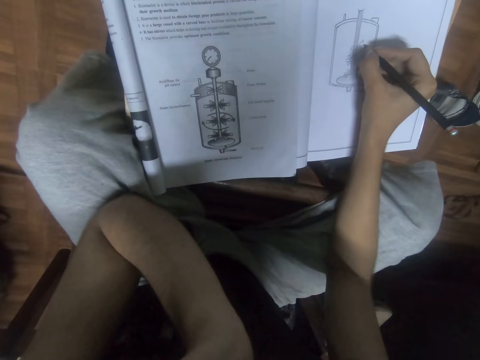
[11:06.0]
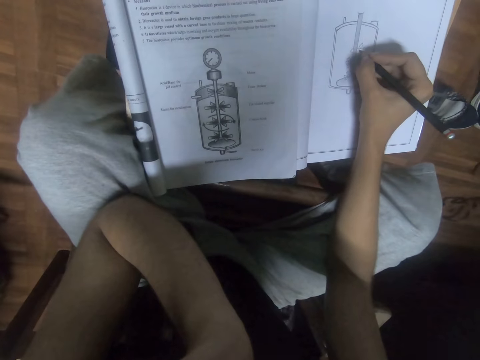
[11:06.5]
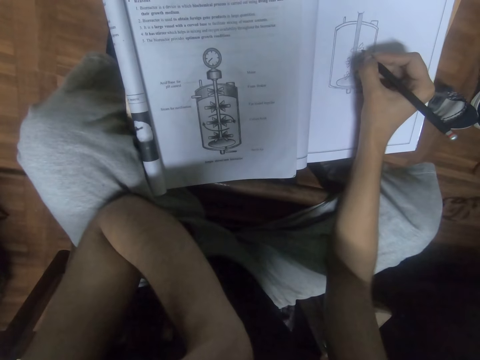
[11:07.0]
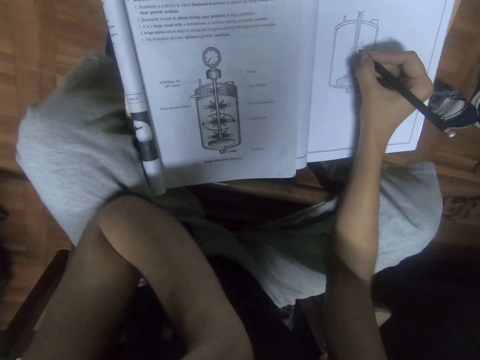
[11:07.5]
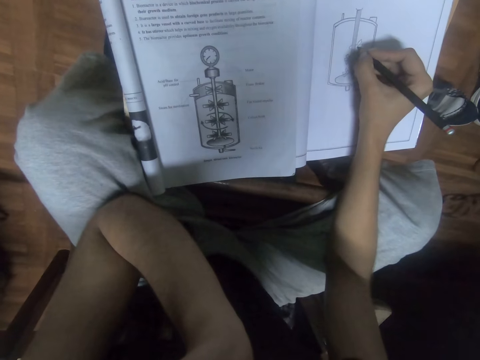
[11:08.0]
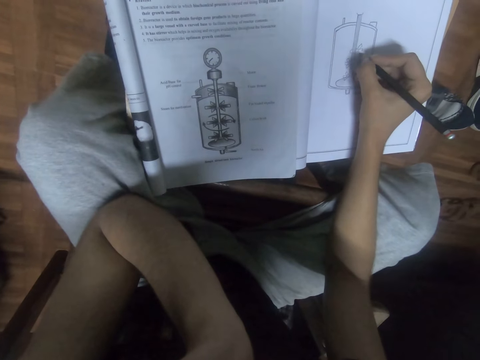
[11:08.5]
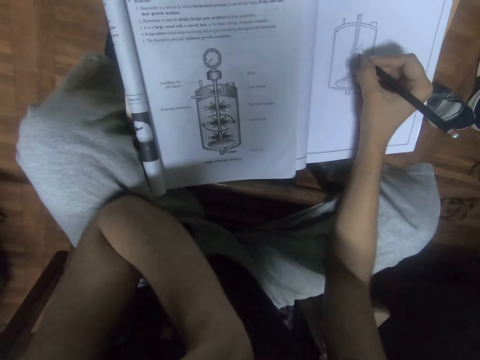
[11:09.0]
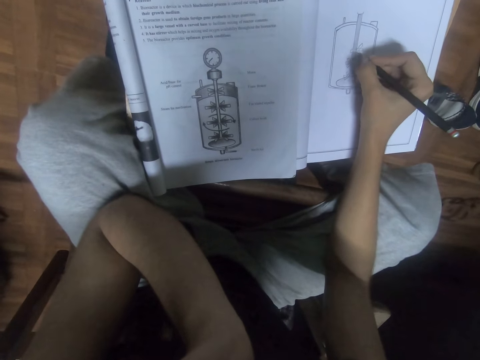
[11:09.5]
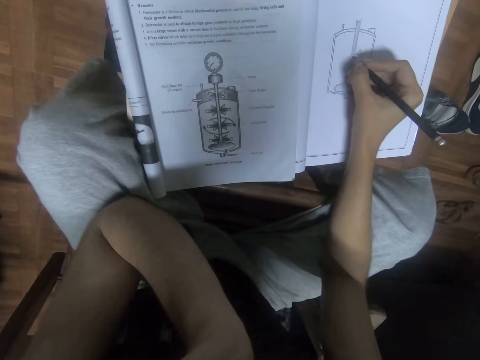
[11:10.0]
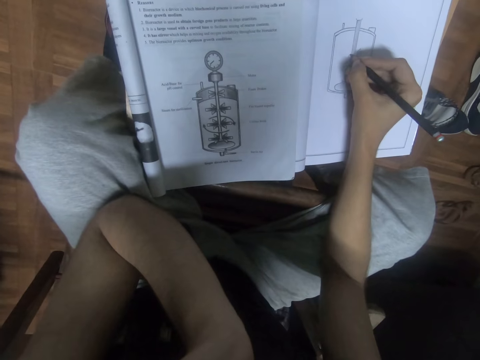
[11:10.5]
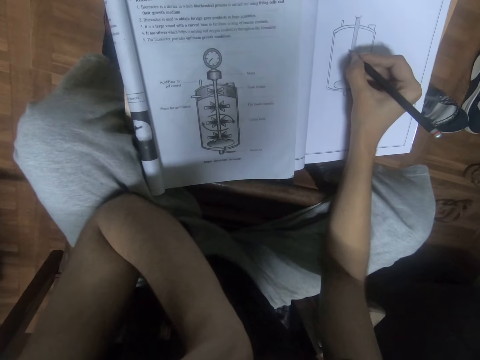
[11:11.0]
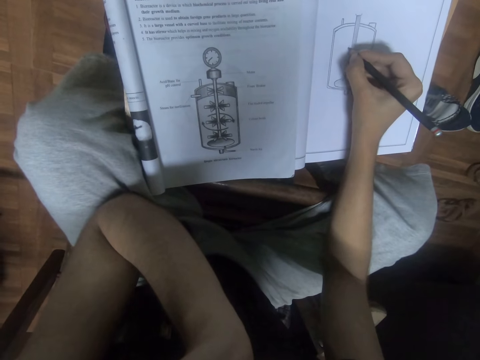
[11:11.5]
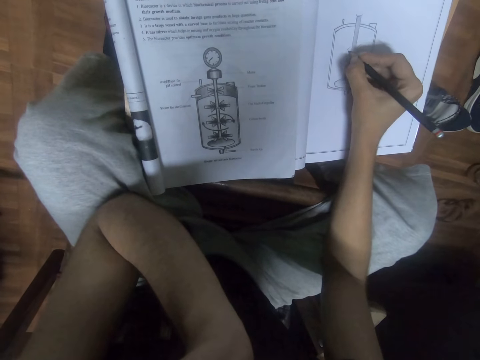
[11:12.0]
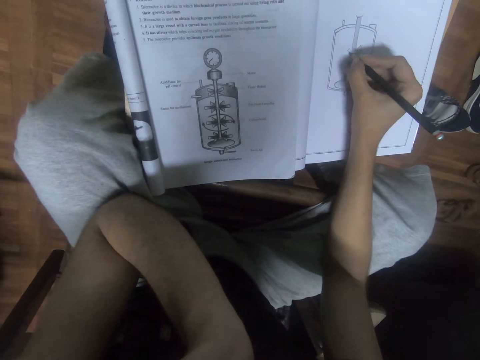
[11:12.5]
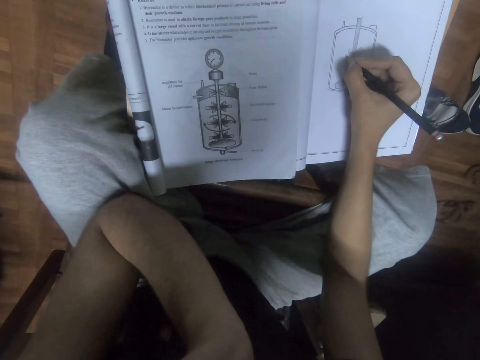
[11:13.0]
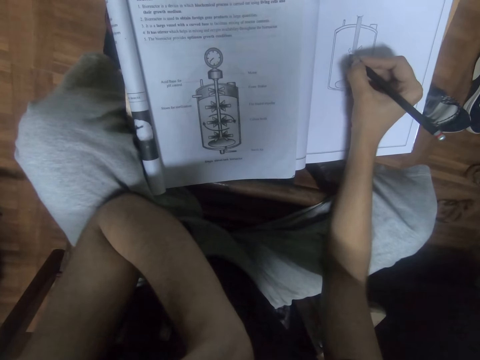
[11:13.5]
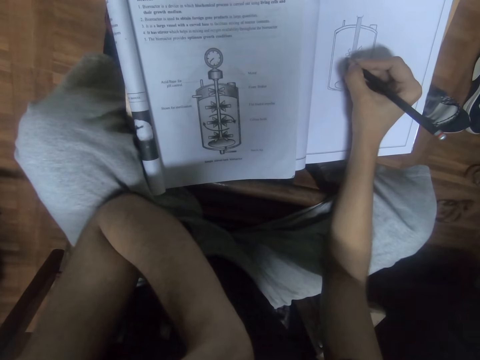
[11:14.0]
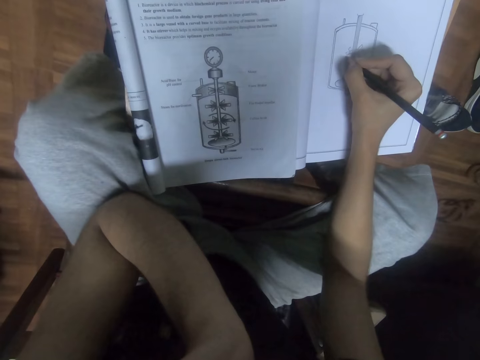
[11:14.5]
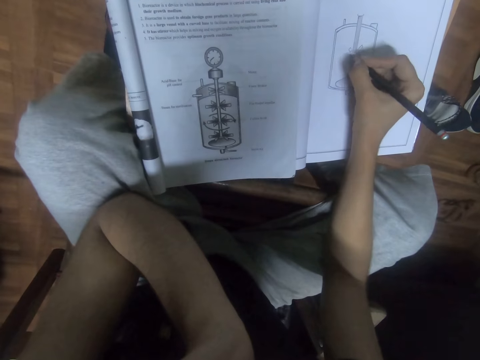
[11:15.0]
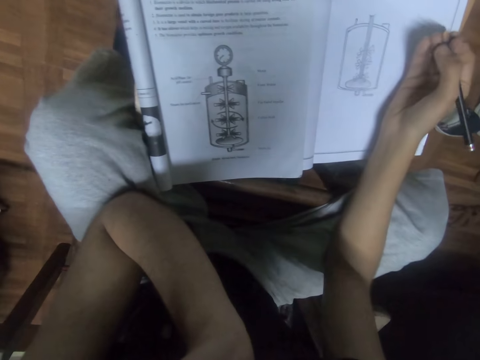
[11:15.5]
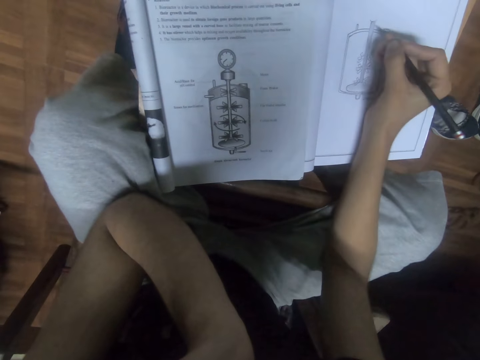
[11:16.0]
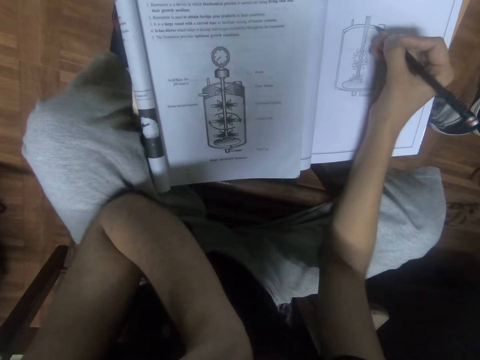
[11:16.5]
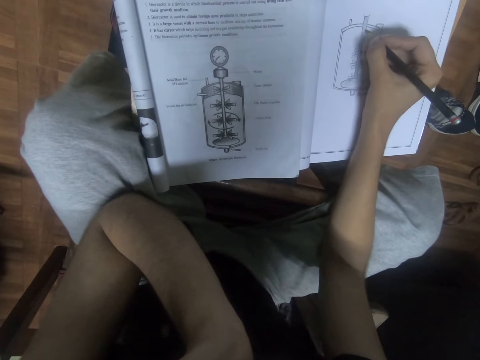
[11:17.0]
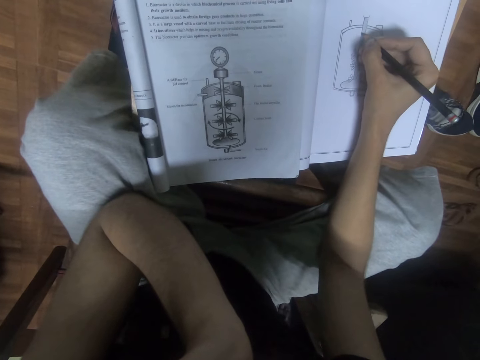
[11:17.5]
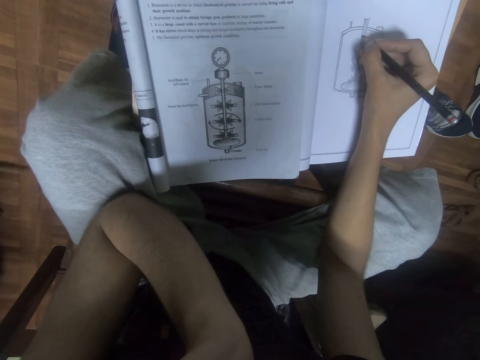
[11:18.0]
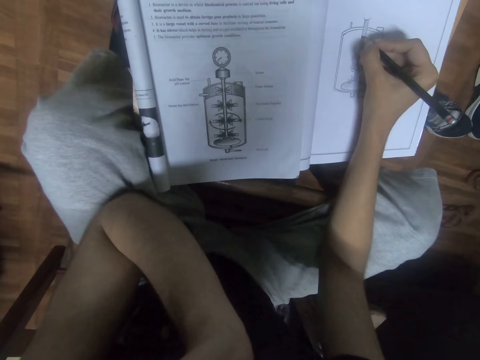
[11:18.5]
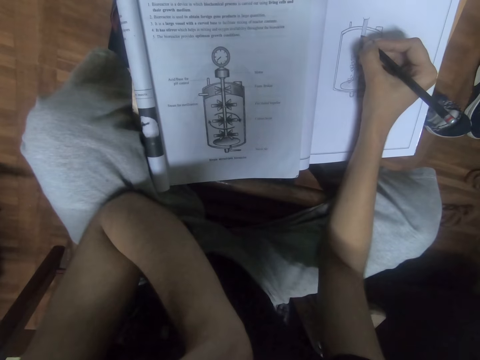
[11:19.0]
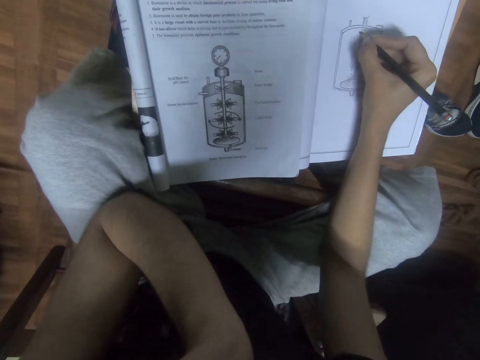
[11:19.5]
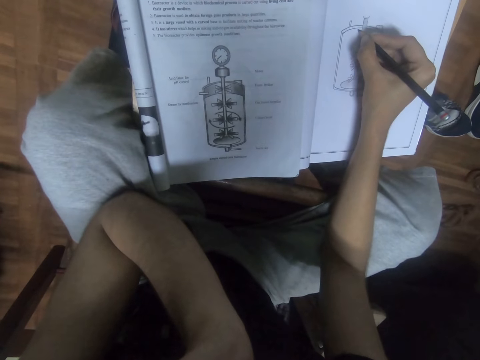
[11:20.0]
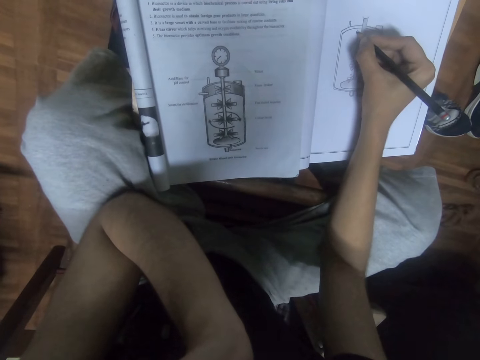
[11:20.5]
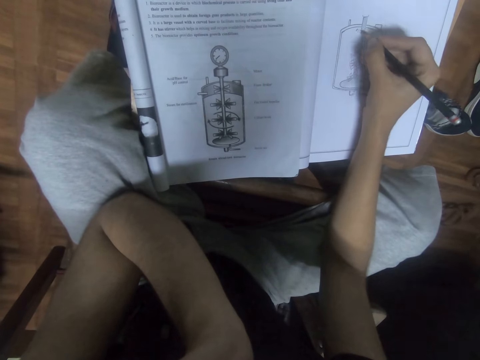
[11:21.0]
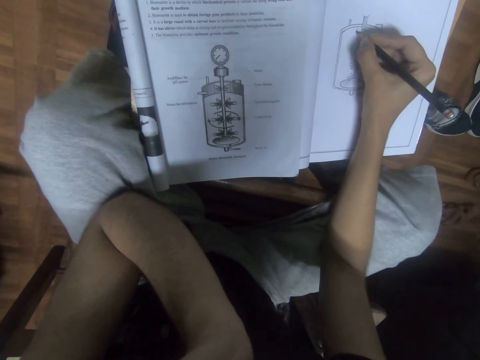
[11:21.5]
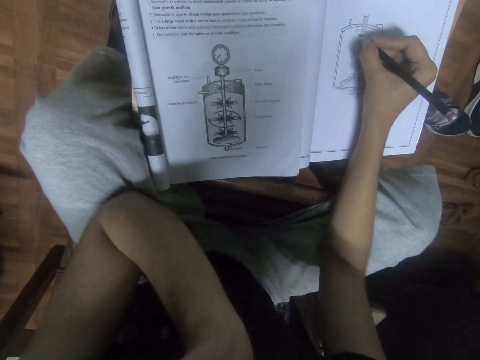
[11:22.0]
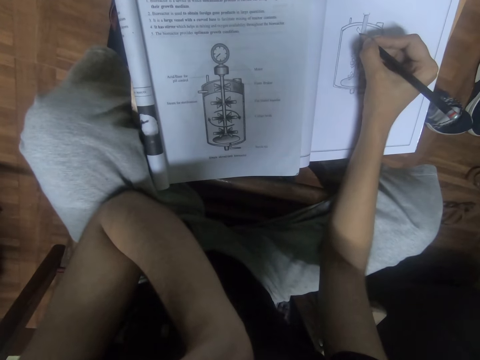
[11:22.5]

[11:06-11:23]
The camera wearer pauses. They draw.

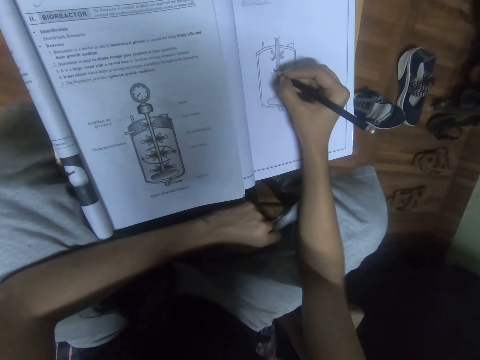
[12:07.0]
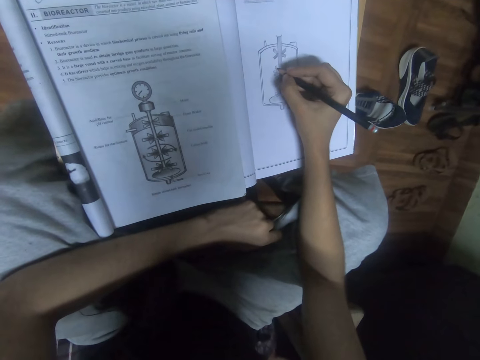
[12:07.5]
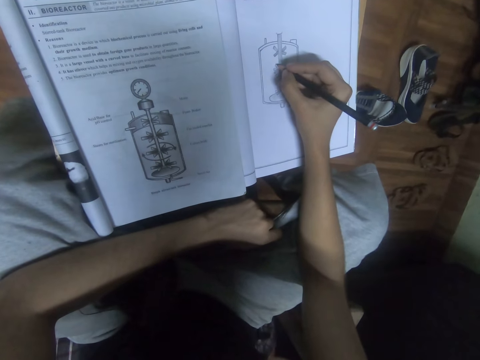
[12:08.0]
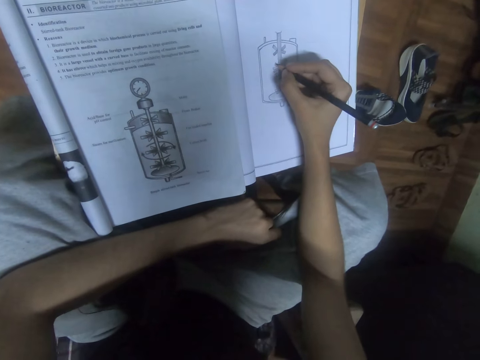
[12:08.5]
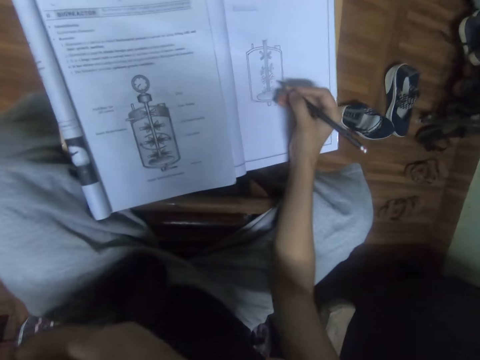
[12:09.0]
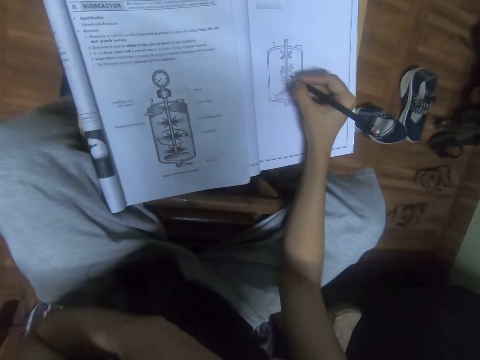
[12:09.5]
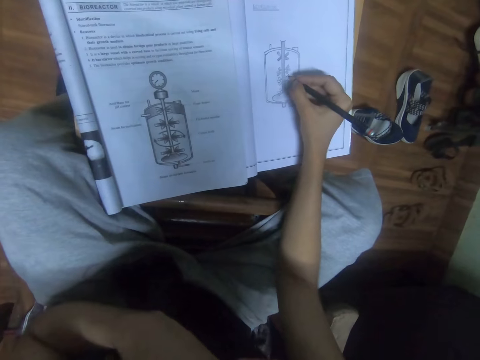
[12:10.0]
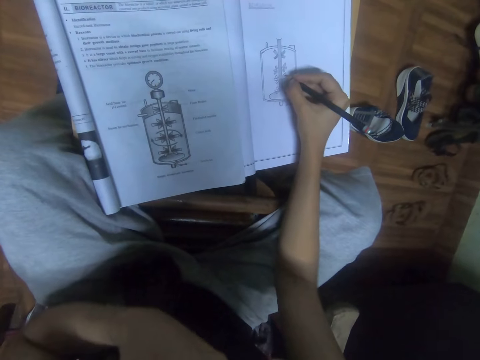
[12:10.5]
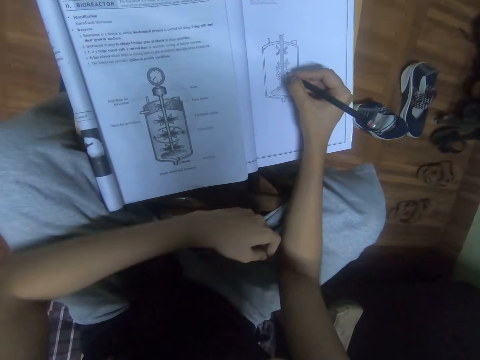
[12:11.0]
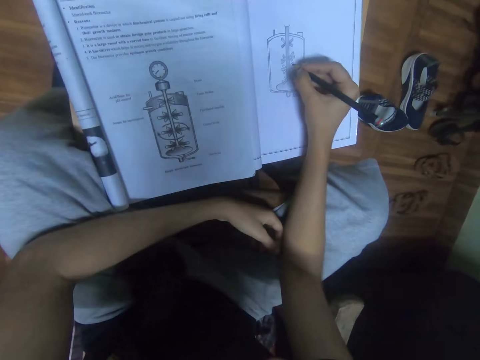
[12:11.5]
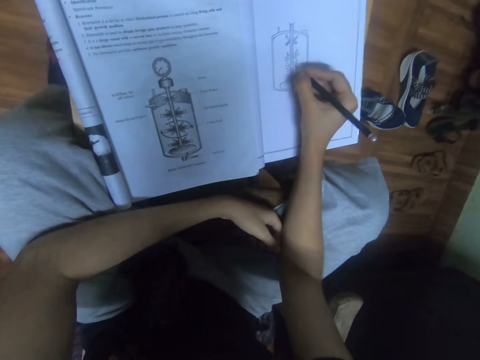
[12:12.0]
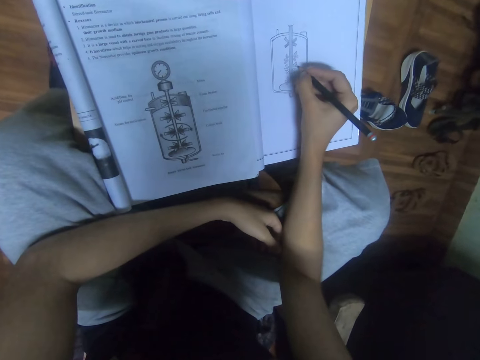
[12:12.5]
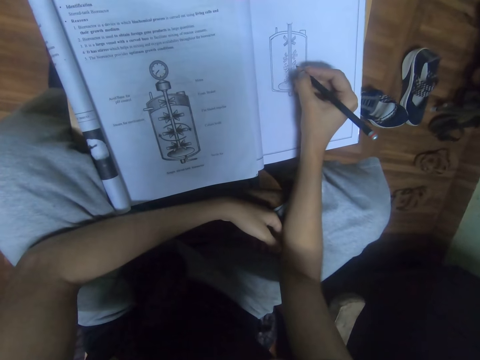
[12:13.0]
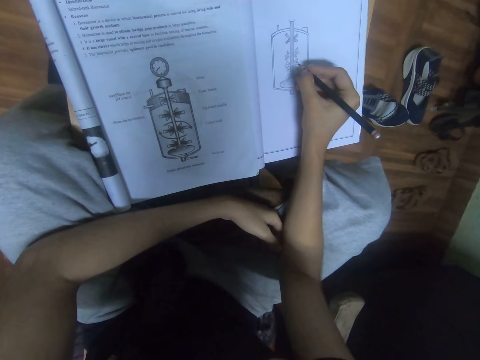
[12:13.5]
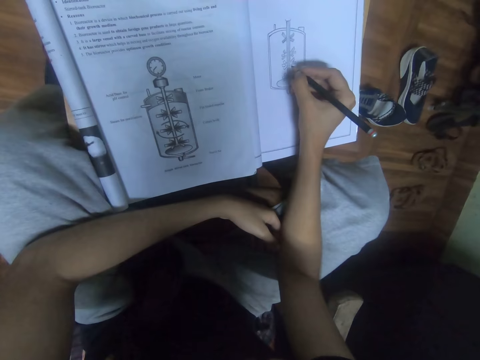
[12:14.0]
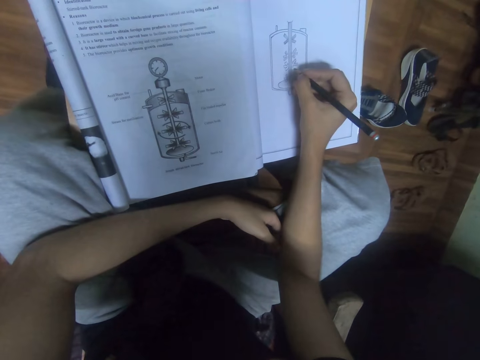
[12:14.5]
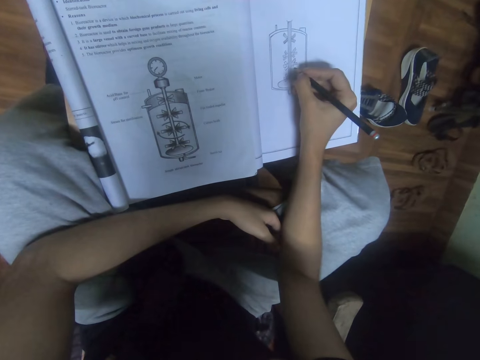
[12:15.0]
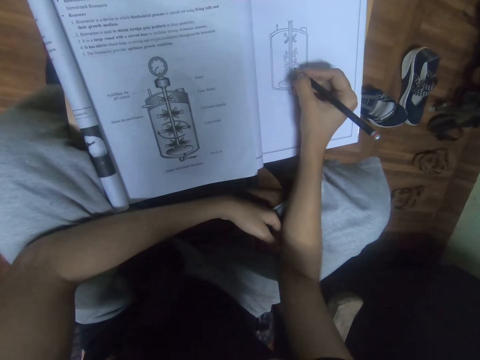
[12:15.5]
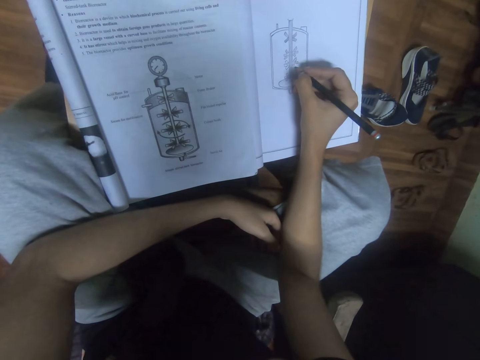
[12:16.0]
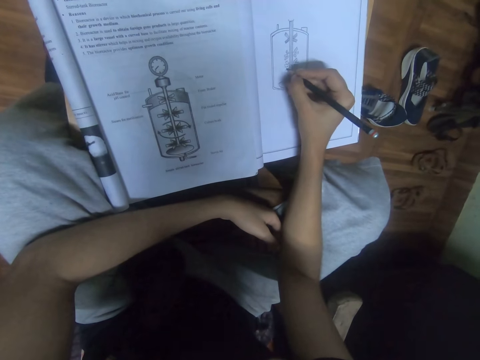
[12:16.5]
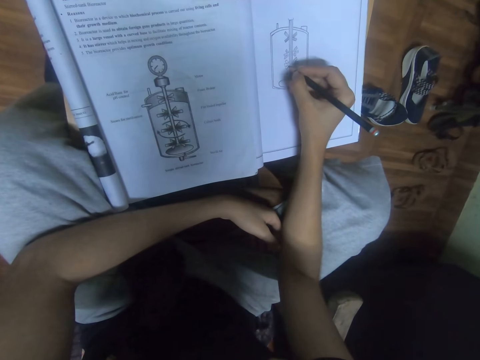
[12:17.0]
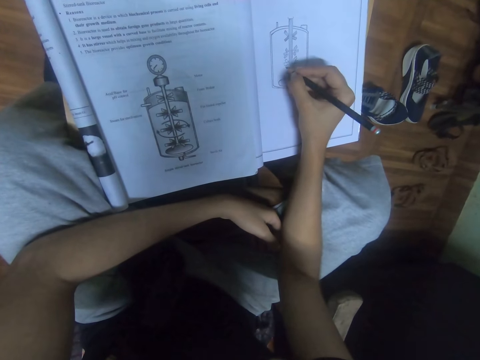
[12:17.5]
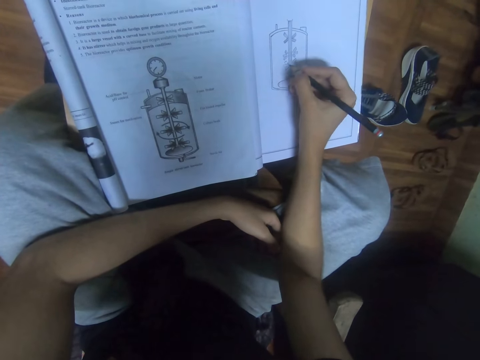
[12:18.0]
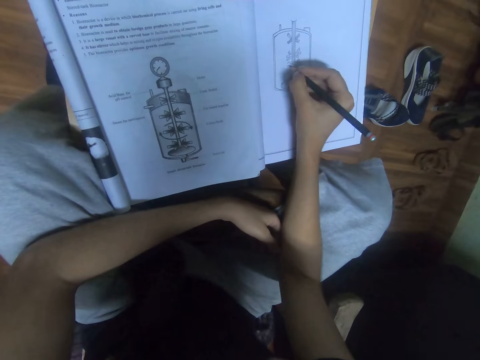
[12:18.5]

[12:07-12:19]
The camera wearer lifts the hand. They touch the body, draw a picture, drop the hand, and draw.
